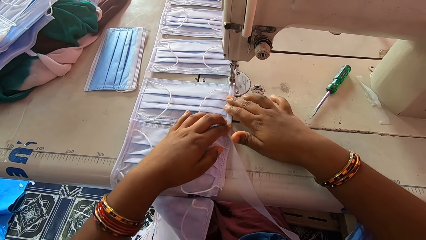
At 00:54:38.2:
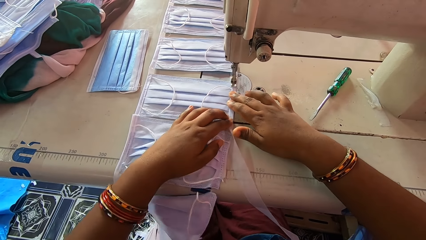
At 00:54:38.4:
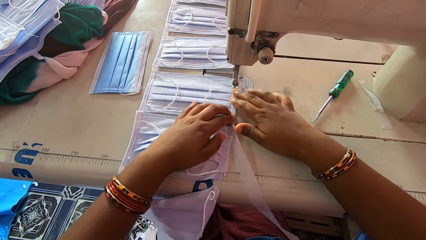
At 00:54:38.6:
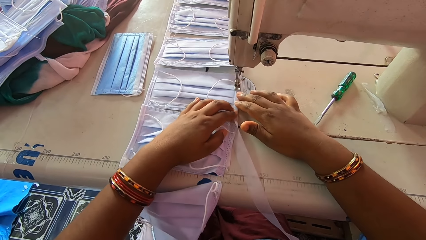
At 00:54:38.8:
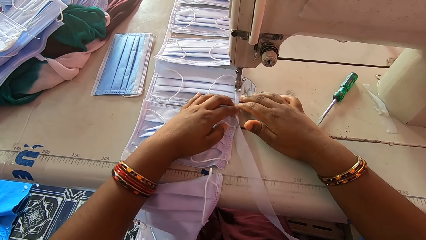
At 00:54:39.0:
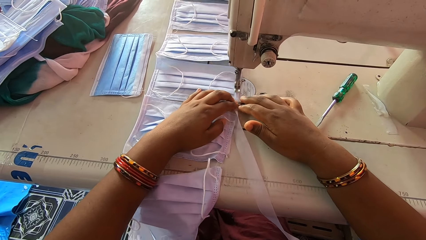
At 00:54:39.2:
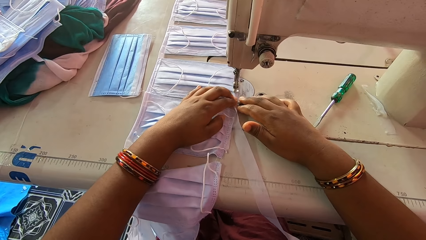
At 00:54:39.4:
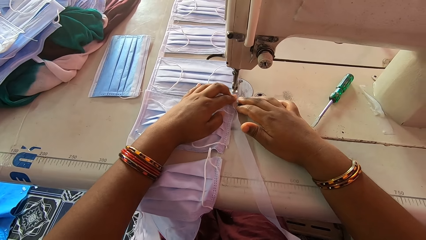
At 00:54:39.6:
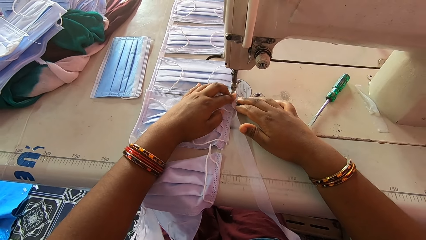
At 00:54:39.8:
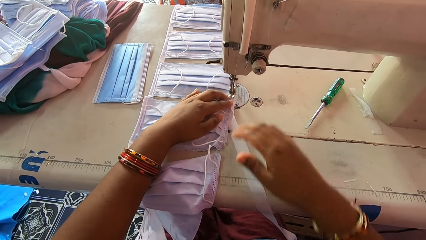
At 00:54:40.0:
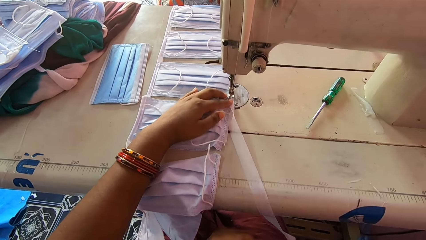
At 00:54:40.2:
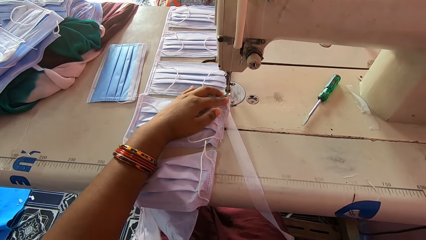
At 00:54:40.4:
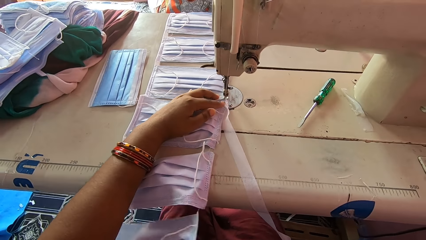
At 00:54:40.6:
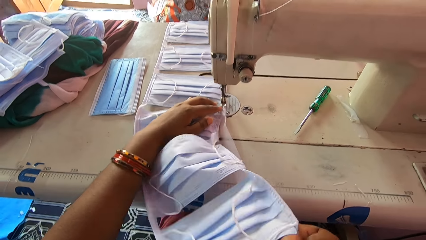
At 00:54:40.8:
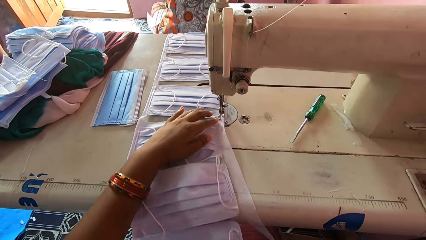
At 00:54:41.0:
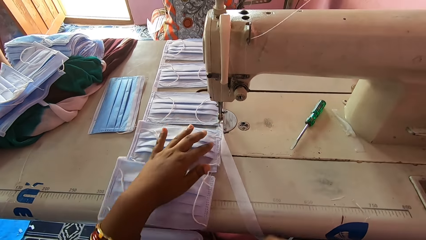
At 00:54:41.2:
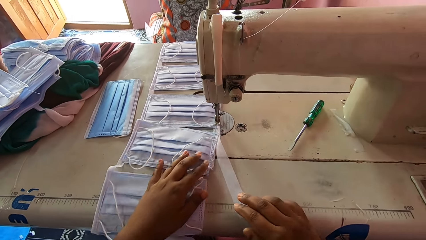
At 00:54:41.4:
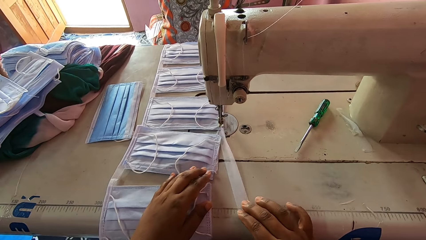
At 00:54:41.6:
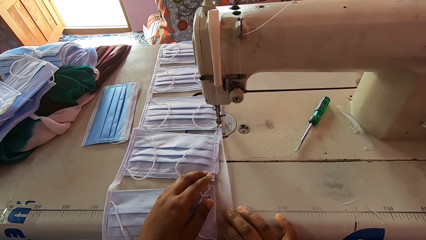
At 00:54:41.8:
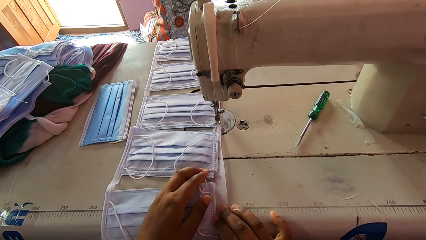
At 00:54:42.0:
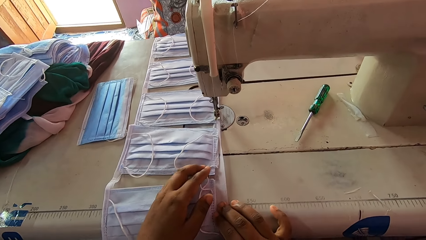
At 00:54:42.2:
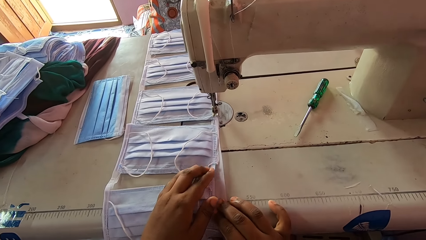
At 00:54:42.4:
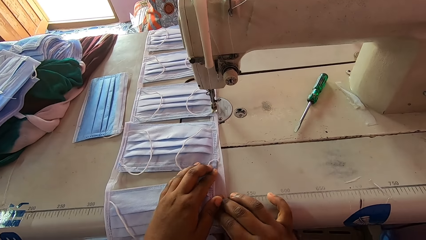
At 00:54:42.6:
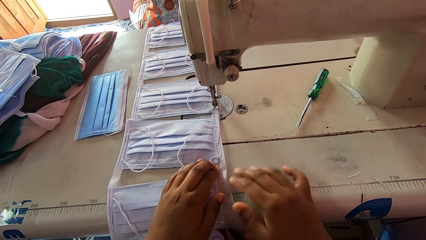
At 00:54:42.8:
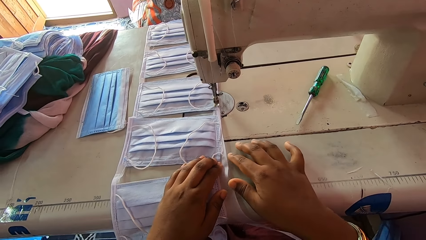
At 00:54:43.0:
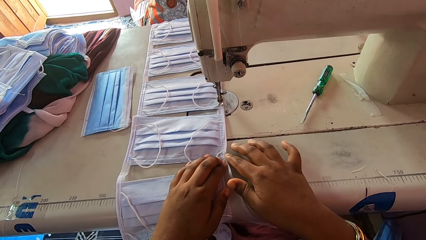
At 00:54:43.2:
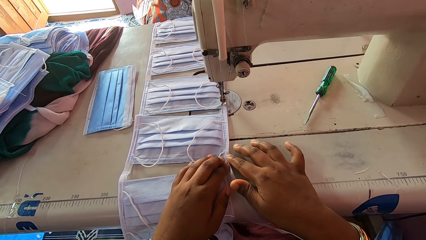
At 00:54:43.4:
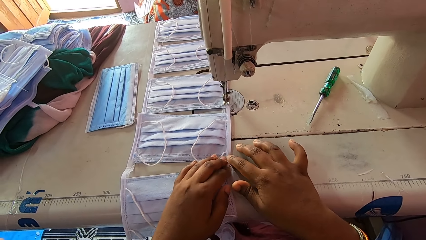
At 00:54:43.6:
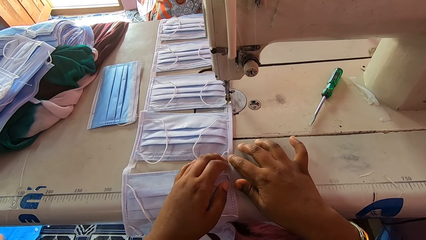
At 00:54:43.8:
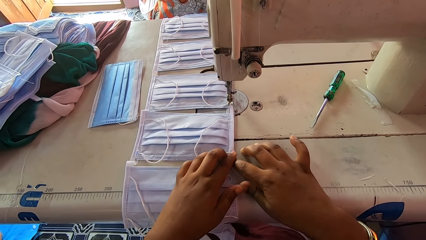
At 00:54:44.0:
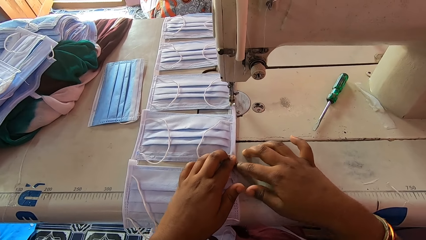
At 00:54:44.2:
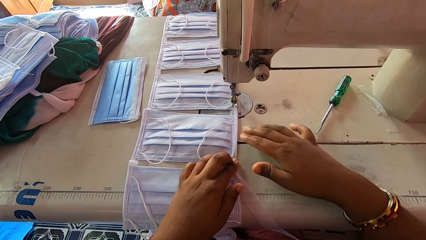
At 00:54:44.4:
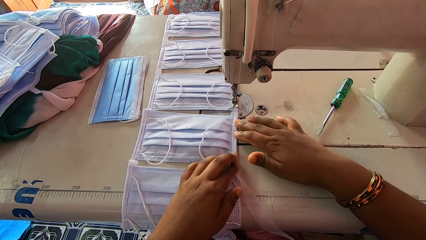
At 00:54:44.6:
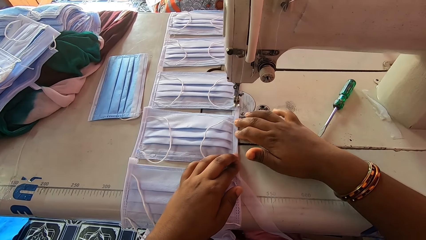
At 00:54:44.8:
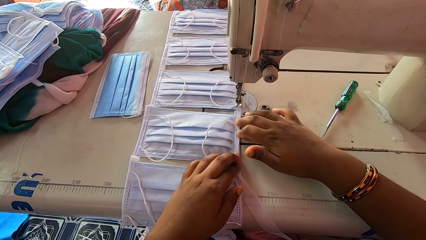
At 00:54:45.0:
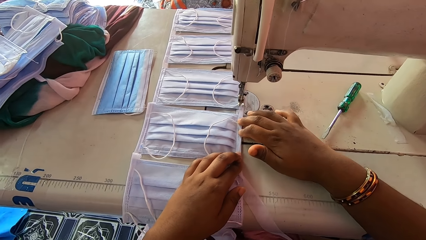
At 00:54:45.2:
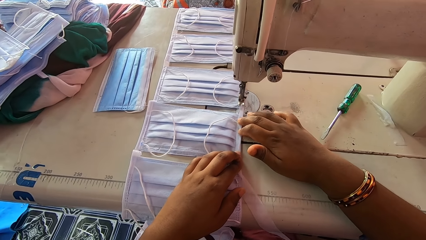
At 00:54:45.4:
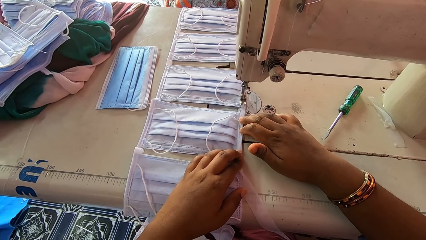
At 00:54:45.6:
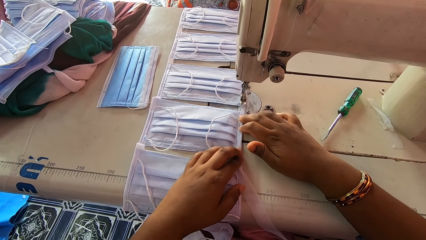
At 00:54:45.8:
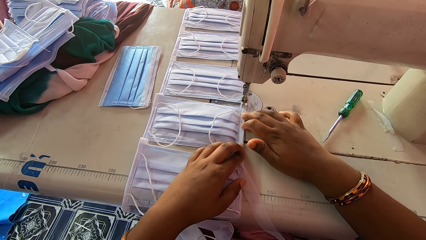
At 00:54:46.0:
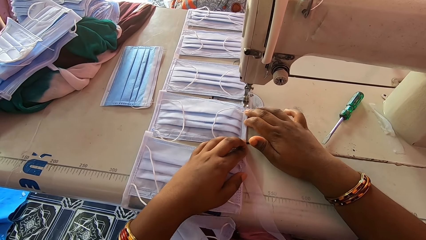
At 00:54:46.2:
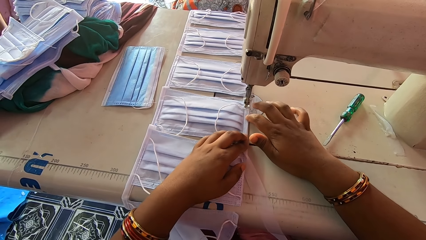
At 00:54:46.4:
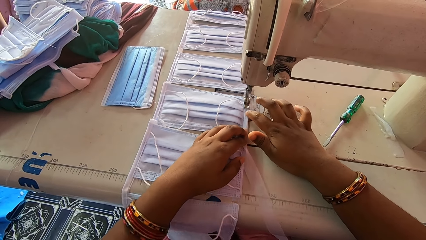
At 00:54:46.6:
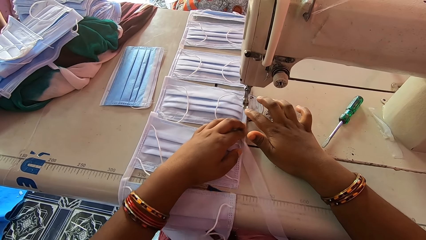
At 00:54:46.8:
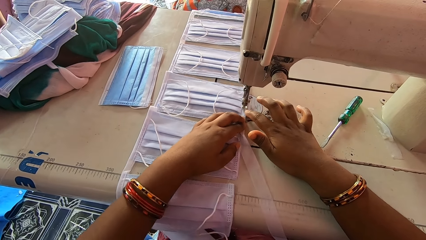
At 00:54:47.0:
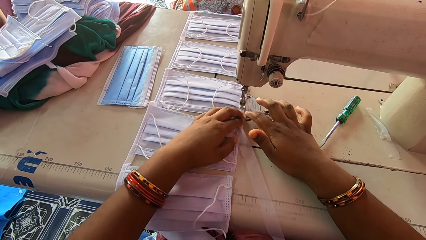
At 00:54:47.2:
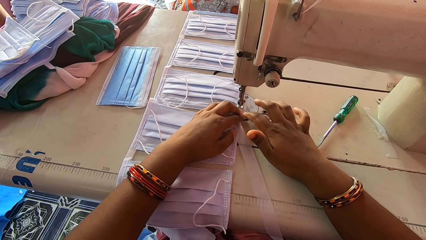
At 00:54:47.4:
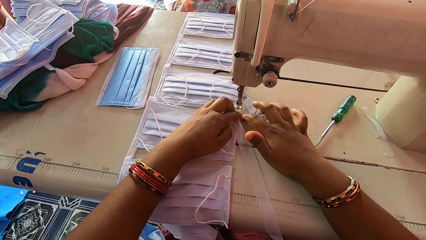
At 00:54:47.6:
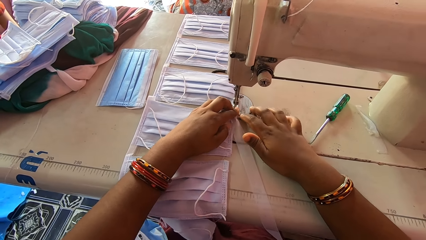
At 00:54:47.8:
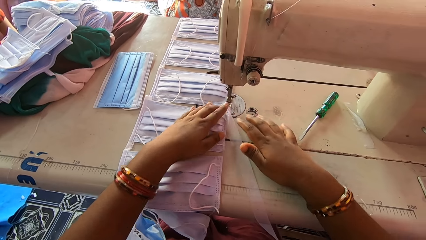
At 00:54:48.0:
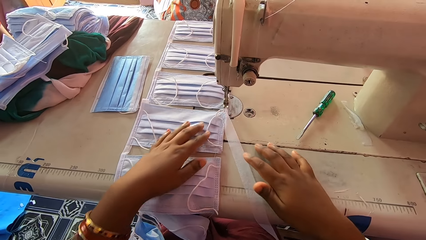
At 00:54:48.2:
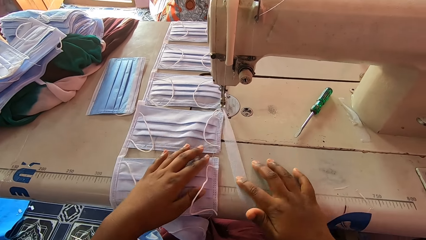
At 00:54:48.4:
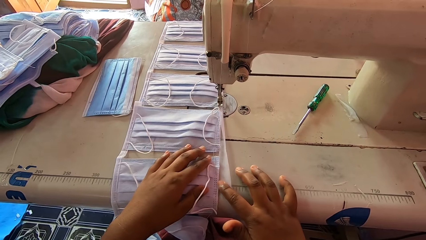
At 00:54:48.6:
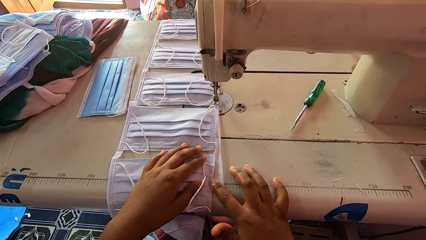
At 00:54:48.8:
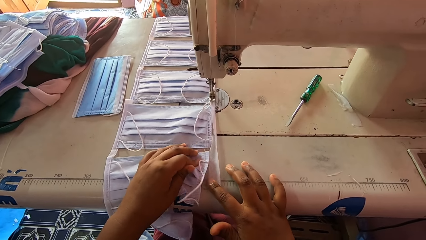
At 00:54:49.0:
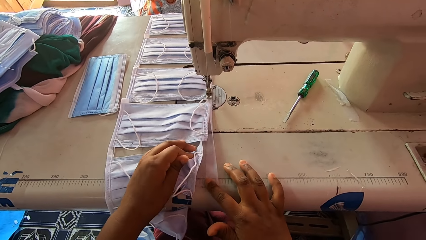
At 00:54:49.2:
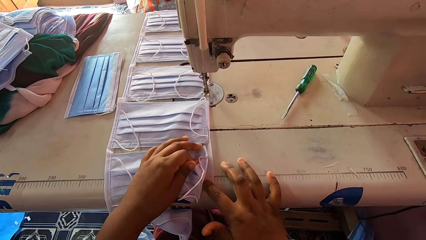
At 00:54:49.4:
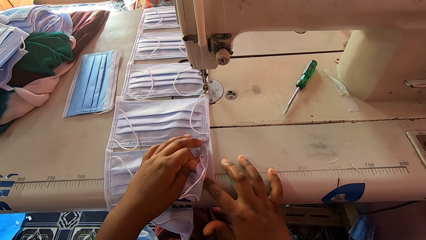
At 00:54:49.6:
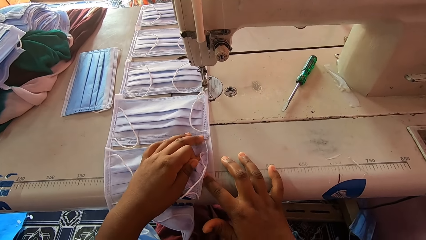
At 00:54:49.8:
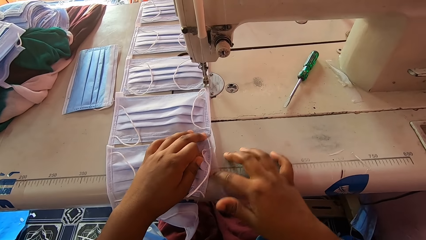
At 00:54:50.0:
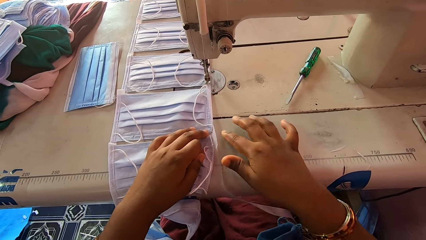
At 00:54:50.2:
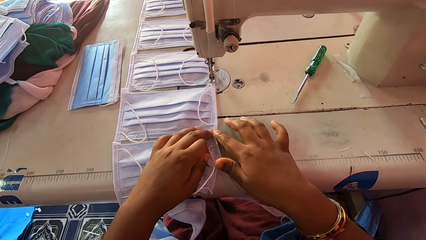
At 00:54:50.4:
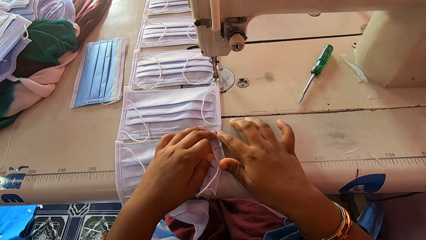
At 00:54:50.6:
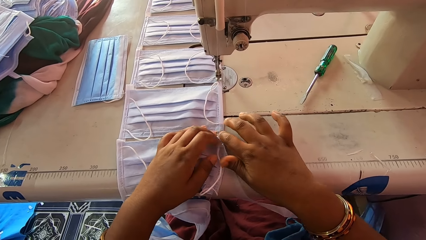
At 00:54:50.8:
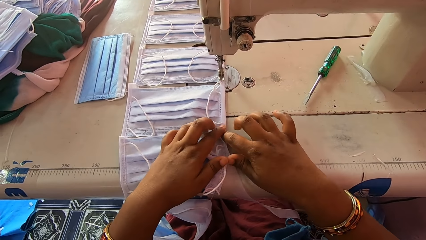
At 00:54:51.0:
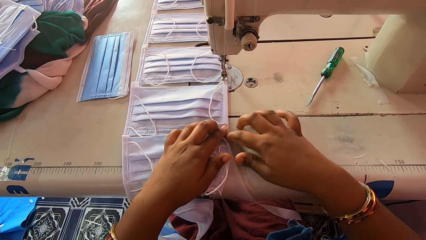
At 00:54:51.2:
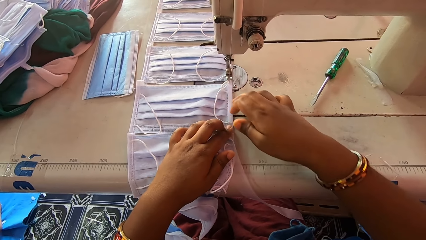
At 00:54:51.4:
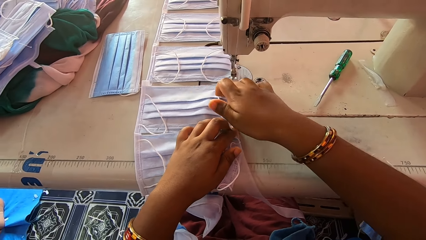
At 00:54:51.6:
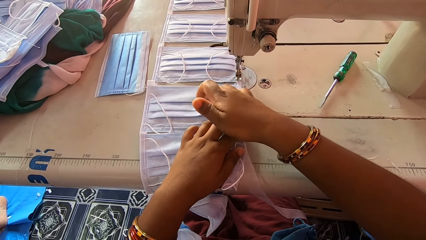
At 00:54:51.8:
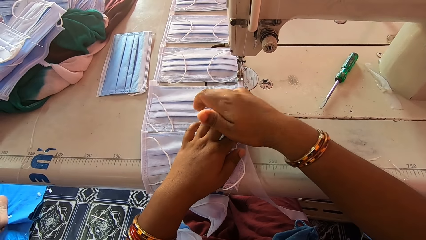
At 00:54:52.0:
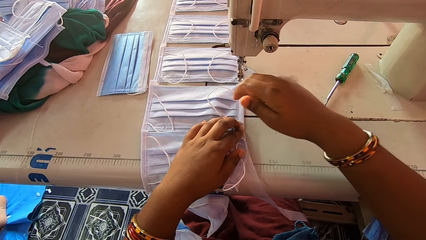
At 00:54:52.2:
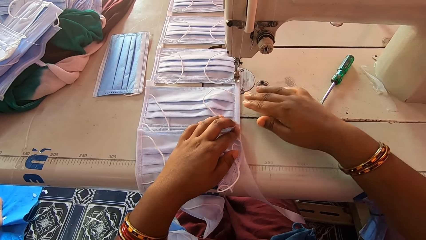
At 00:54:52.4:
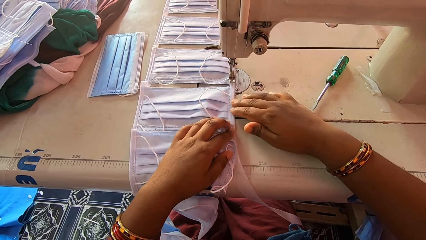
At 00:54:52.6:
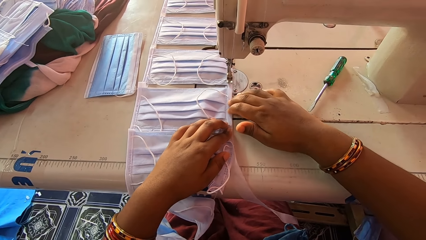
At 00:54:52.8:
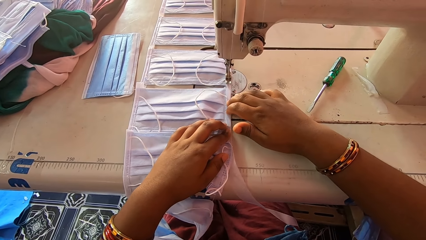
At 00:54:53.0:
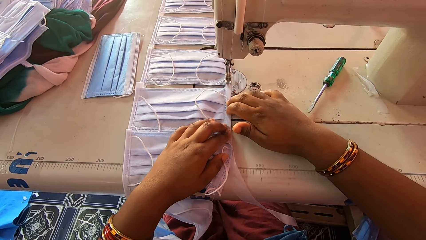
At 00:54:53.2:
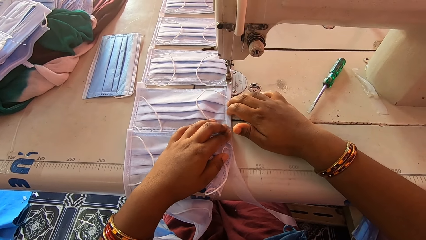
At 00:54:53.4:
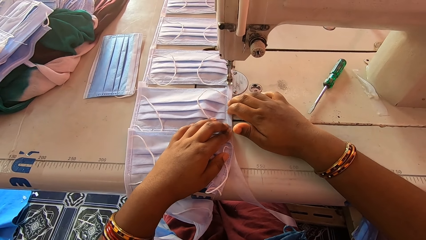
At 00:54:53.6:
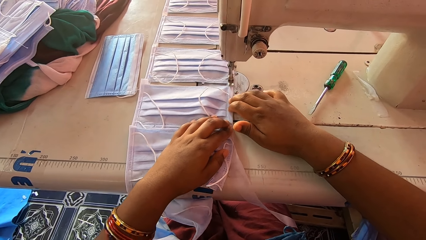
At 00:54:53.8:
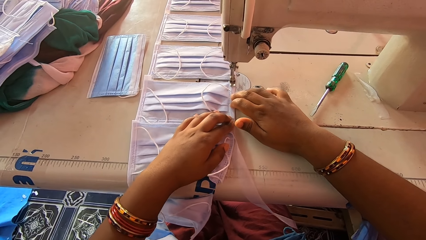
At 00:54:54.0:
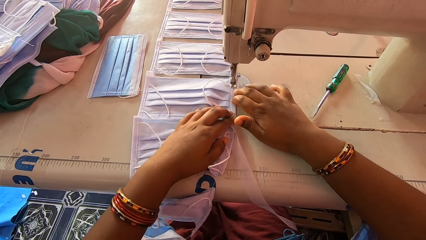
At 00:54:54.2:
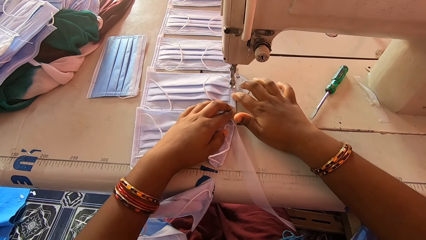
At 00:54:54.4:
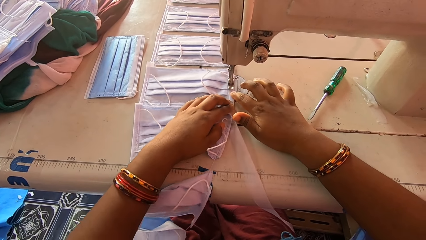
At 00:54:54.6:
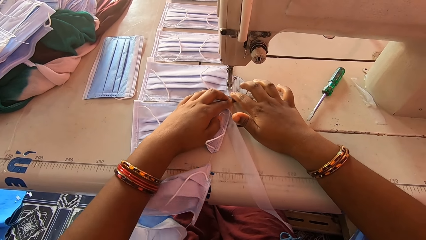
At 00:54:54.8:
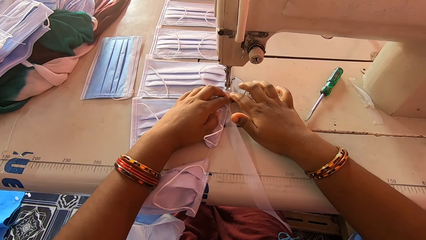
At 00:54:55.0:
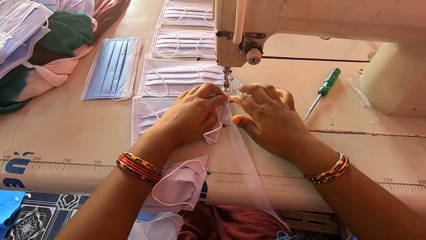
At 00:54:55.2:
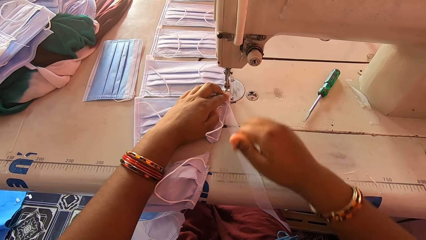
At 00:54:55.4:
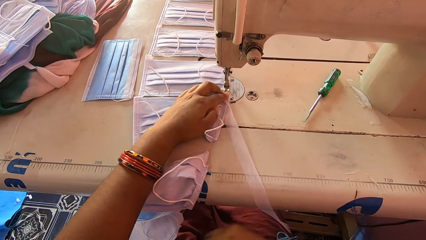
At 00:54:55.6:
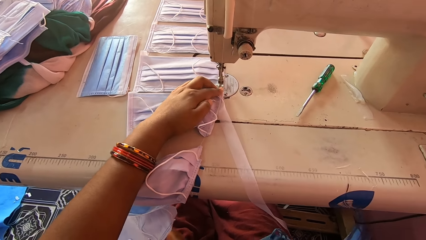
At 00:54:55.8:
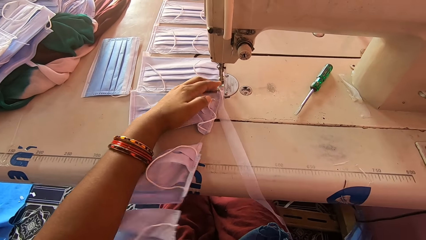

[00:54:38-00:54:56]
The camera wearer sews the masks with a sewing machine. She moves the masks. She aligns the masks with the hem material. She moves the piece of cloth. She folds the piece of cloth. She sews the masks with the sewing machine. She sews the piece of cloth with the sewing machine. She adjusts the piece of cloth with her hands. She sews the piece of cloth mask with the sewing machine.
